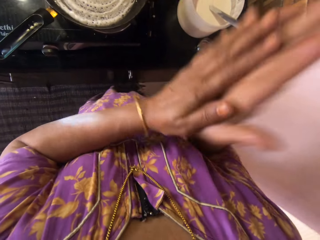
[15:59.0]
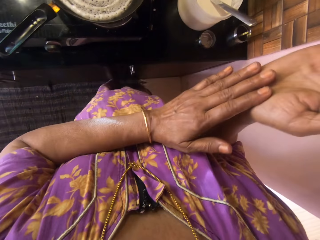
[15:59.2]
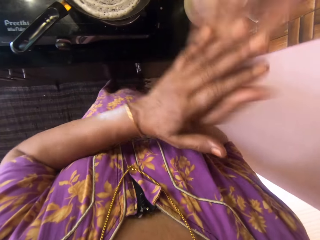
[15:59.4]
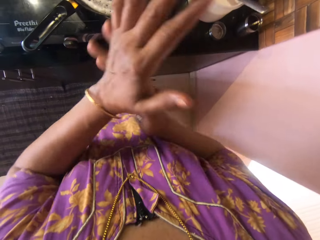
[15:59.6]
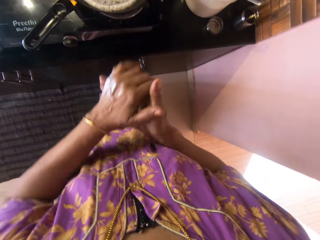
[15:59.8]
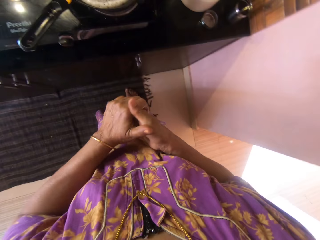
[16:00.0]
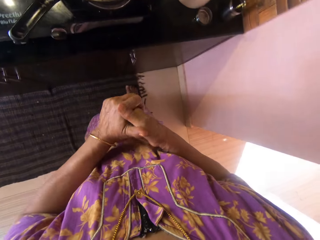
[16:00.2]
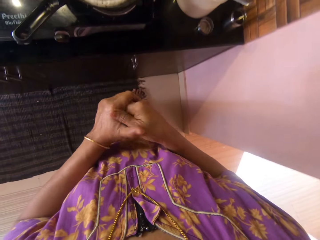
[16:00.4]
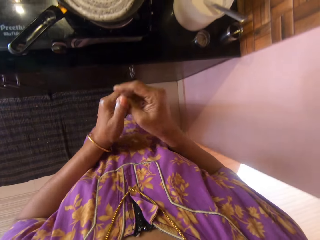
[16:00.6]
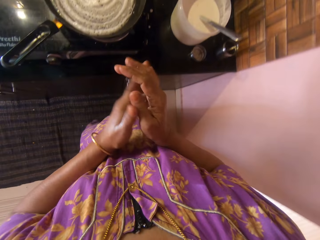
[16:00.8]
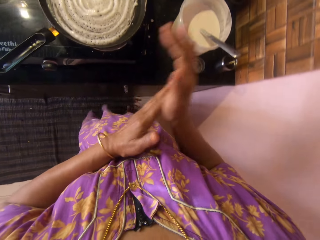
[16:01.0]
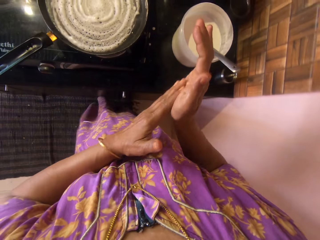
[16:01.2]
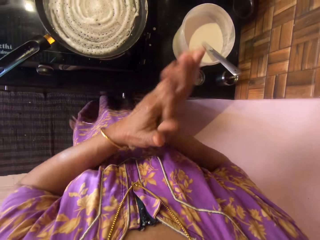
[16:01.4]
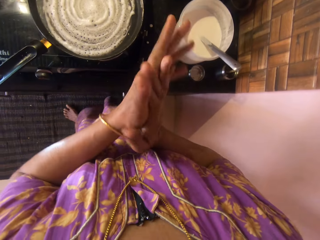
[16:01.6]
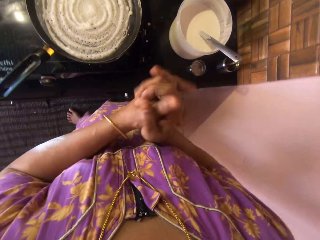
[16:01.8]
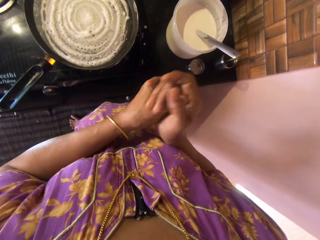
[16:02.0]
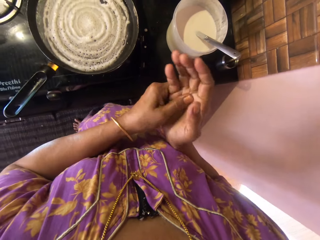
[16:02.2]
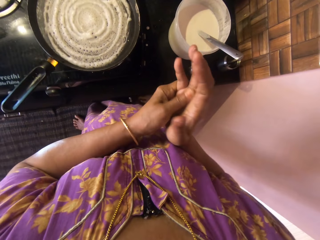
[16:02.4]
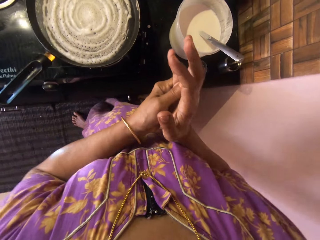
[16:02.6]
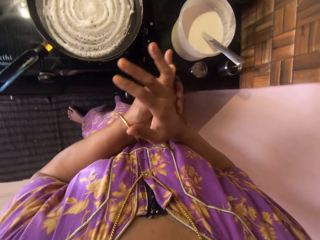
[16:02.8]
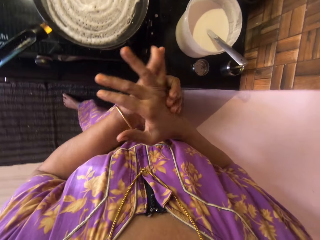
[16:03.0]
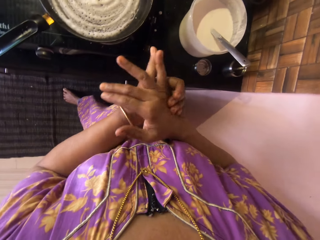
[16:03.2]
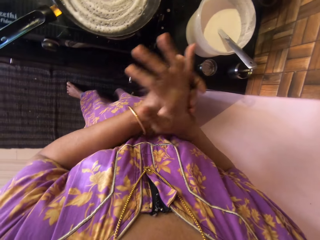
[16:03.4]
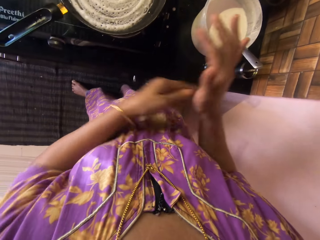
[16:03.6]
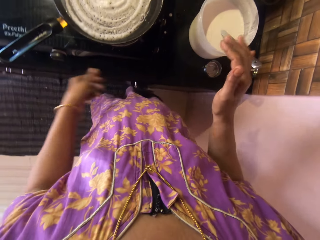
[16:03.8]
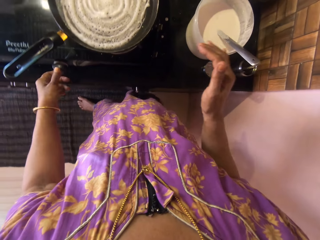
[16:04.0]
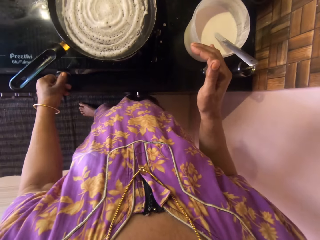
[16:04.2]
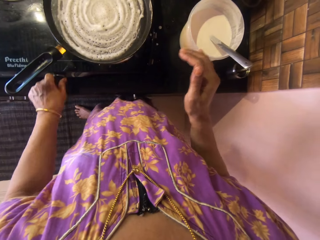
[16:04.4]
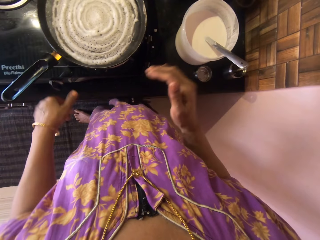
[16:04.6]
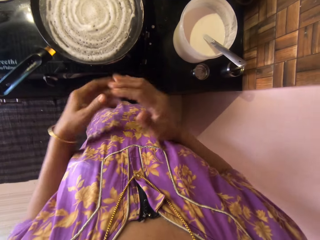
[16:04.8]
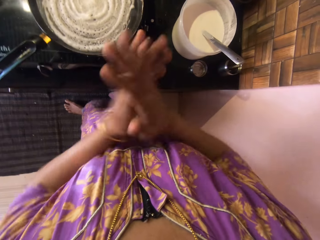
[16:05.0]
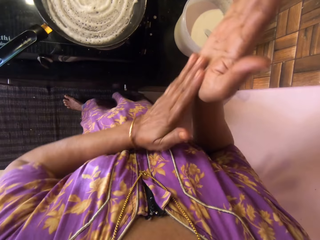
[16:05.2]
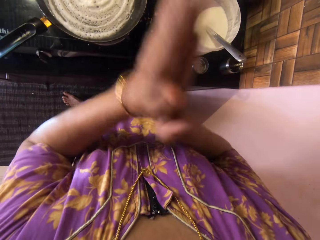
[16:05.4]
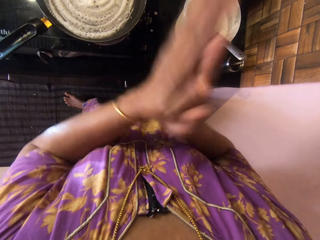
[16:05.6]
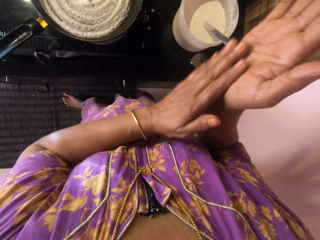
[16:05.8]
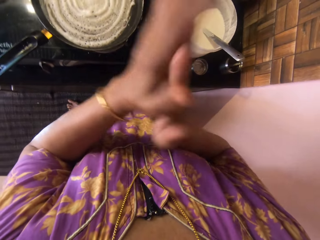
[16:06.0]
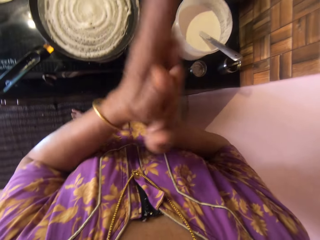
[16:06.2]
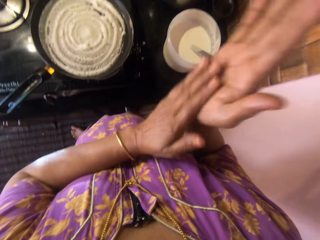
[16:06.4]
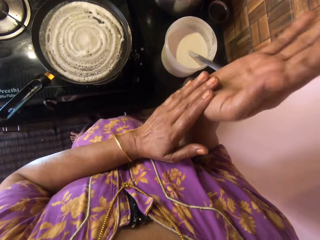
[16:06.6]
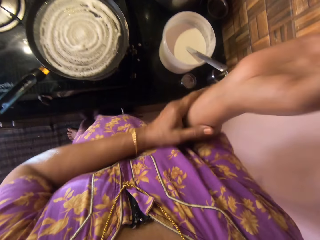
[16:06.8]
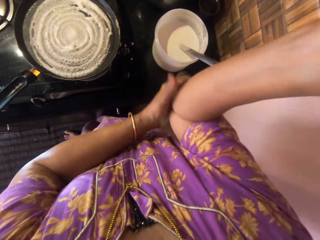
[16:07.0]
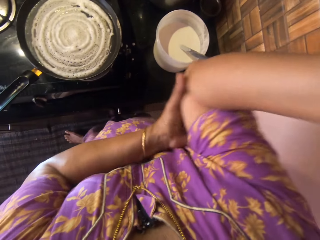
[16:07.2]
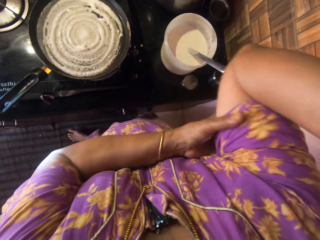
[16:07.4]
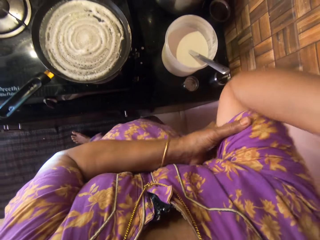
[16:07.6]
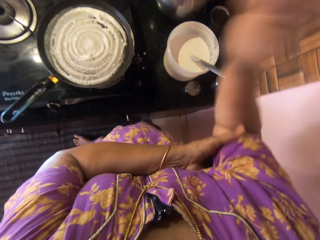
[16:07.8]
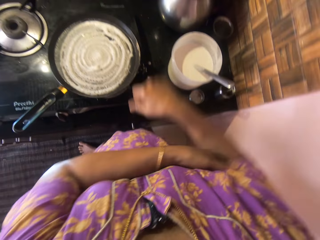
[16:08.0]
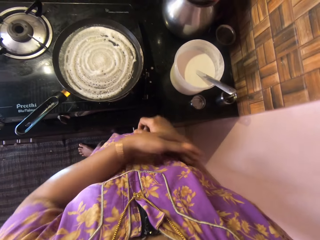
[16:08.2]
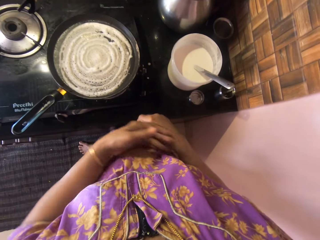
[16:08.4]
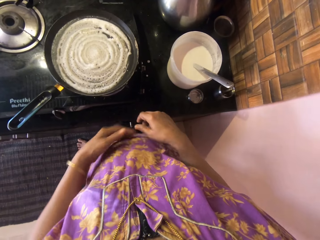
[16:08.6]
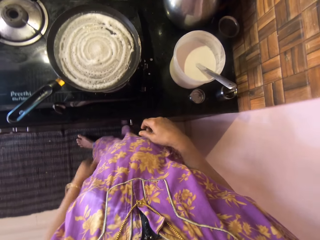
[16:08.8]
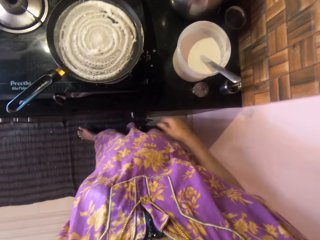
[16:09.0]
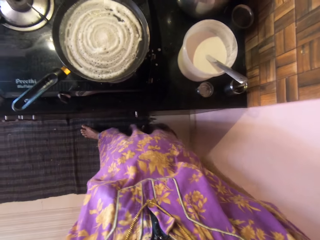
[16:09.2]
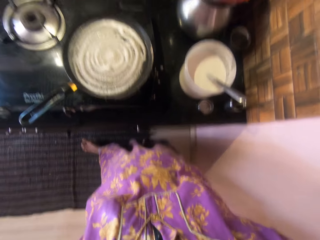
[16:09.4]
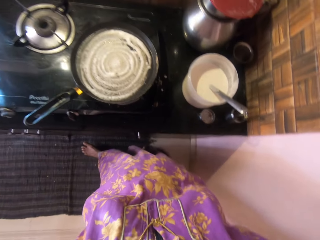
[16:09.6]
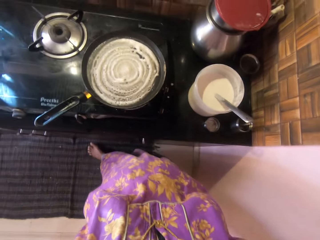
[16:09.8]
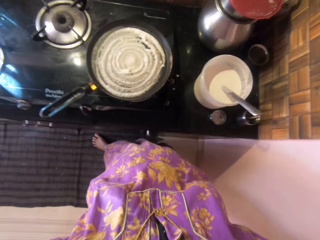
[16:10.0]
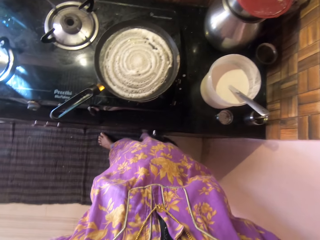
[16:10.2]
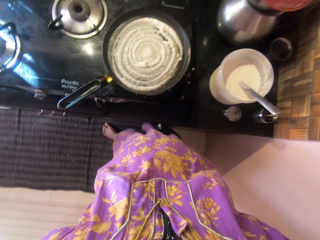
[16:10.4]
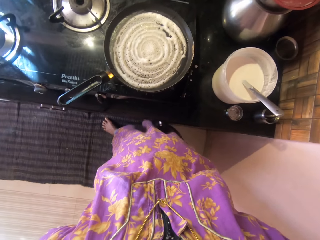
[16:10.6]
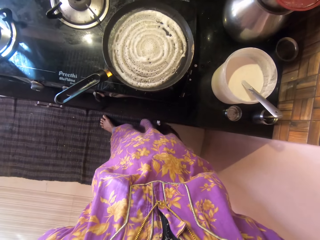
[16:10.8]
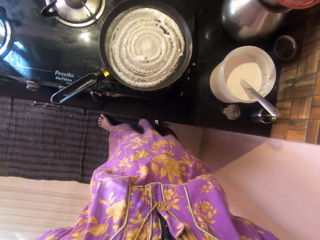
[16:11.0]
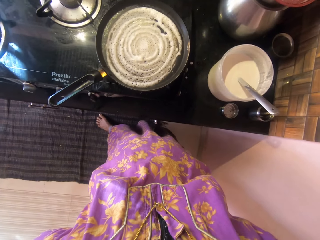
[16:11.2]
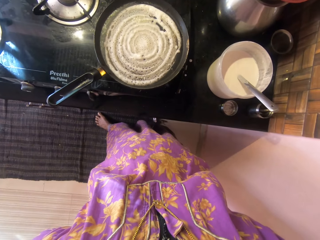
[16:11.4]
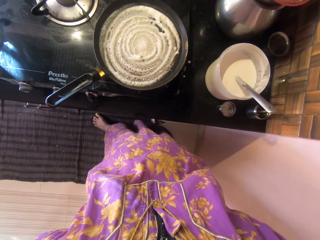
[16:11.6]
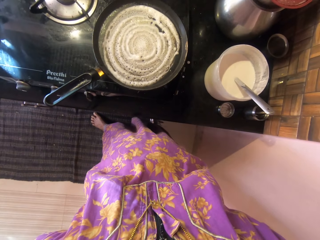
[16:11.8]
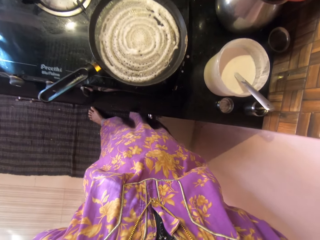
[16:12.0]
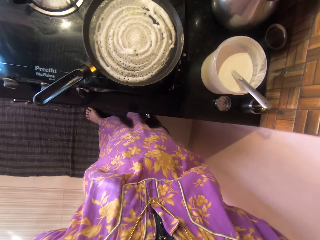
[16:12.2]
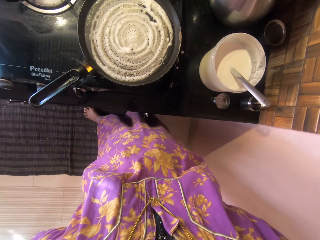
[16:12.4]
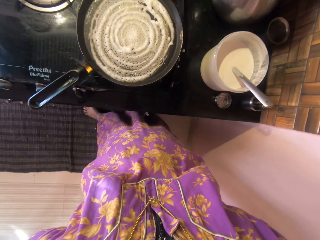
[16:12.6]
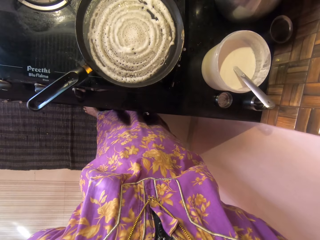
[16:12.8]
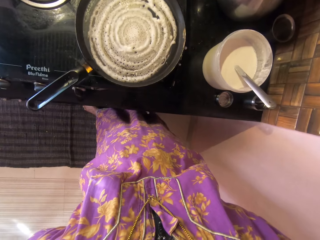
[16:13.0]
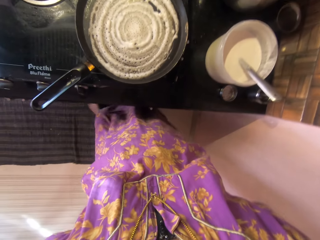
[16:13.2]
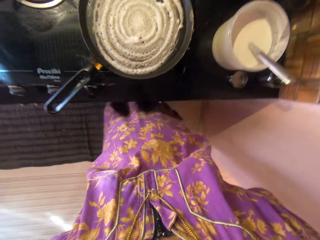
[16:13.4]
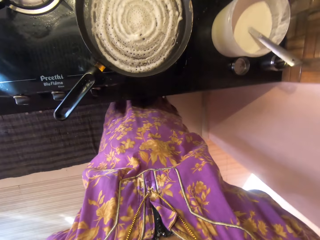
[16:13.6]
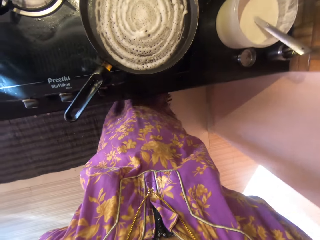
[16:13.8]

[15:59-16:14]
The camera wearer turns the control knob on the cooker with her left hand. She rubs both hands together. She places both hands on her hips.

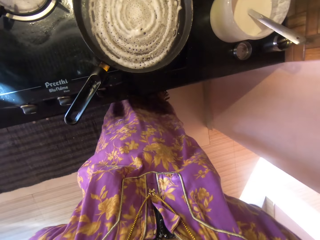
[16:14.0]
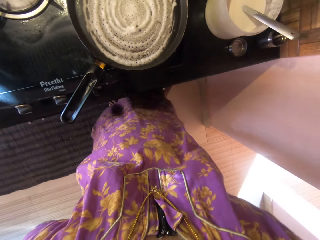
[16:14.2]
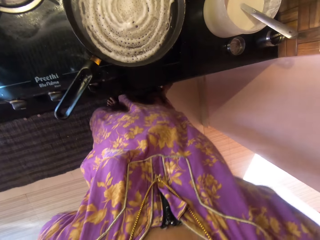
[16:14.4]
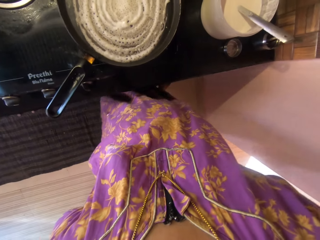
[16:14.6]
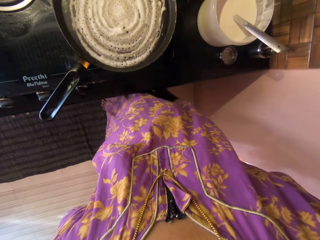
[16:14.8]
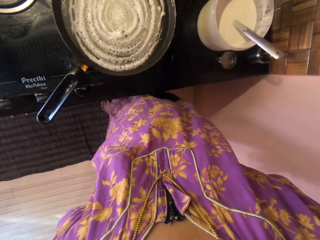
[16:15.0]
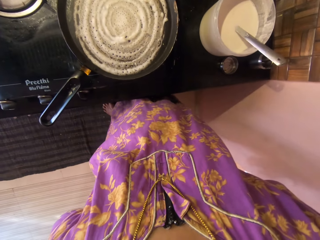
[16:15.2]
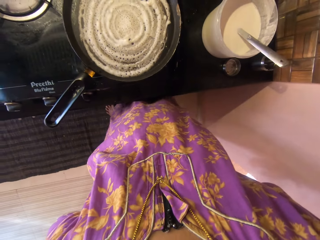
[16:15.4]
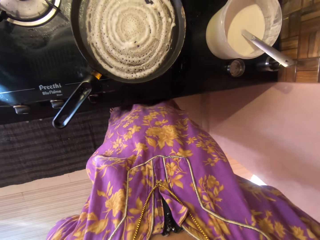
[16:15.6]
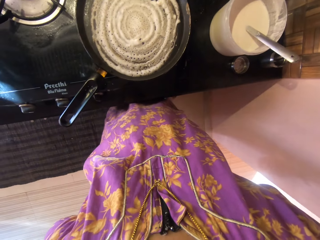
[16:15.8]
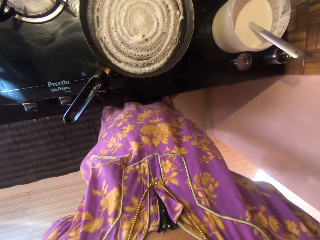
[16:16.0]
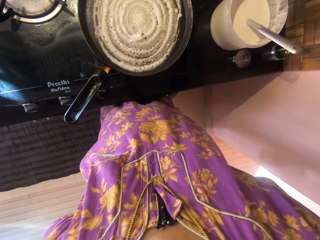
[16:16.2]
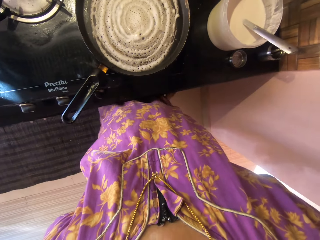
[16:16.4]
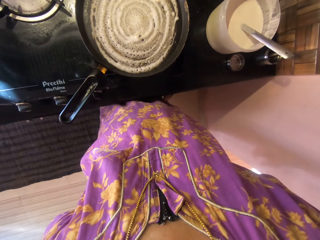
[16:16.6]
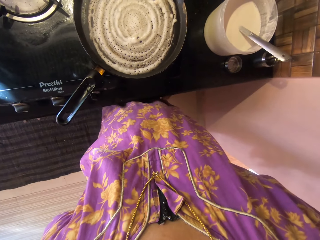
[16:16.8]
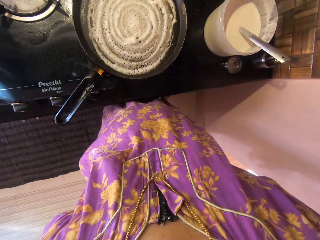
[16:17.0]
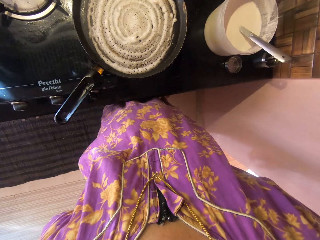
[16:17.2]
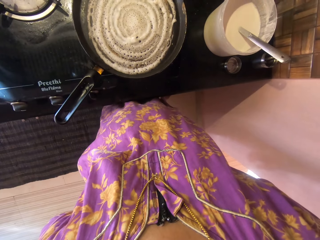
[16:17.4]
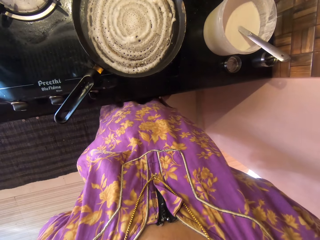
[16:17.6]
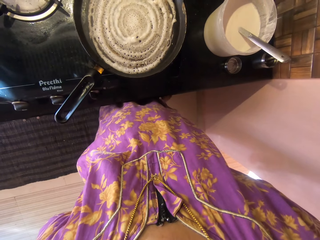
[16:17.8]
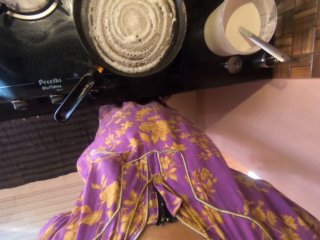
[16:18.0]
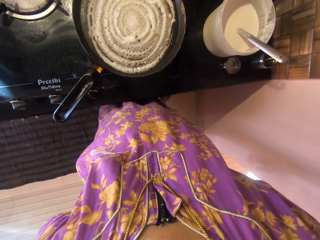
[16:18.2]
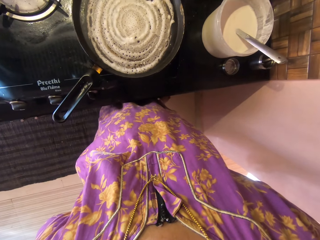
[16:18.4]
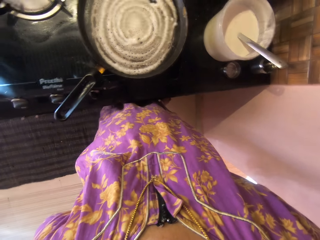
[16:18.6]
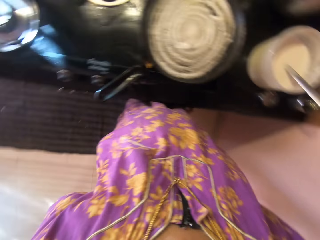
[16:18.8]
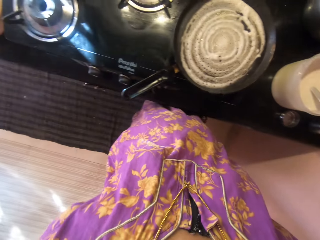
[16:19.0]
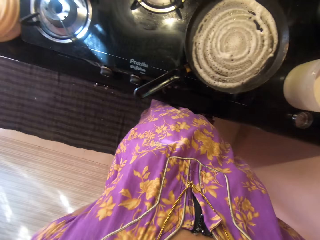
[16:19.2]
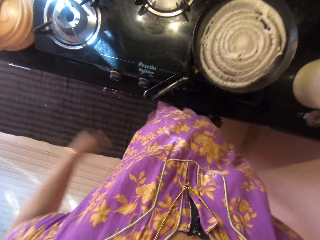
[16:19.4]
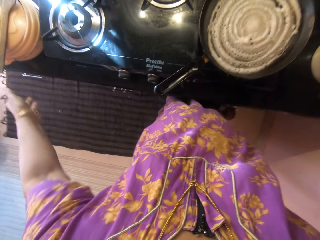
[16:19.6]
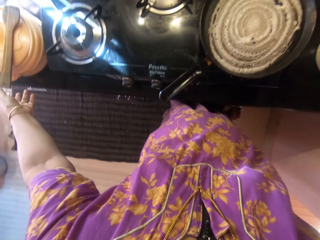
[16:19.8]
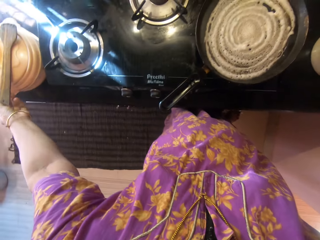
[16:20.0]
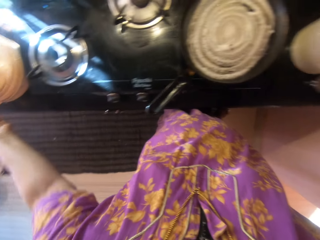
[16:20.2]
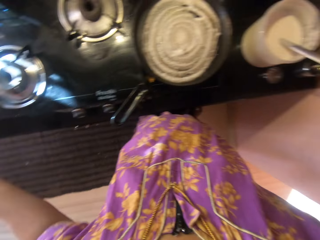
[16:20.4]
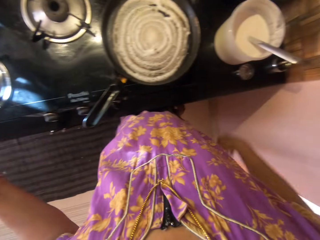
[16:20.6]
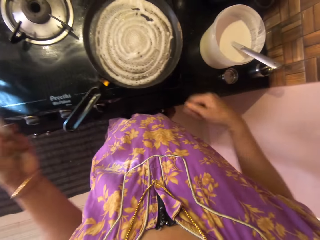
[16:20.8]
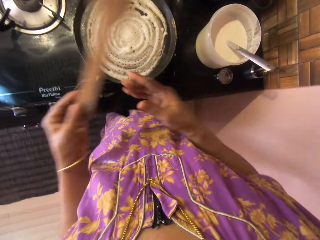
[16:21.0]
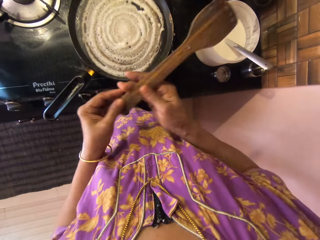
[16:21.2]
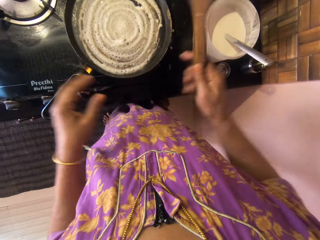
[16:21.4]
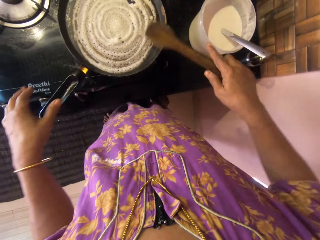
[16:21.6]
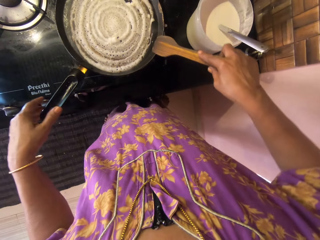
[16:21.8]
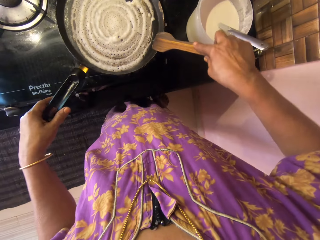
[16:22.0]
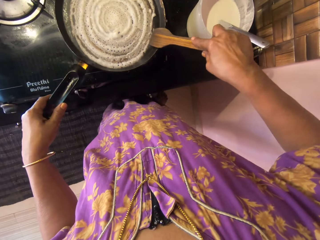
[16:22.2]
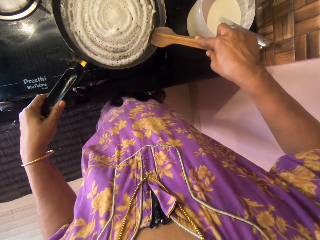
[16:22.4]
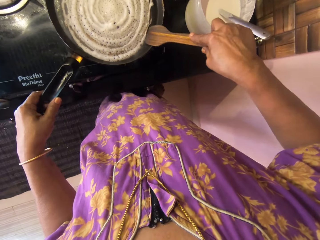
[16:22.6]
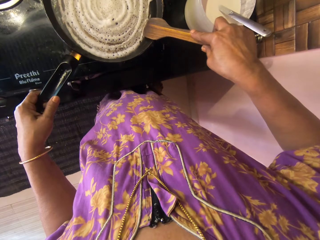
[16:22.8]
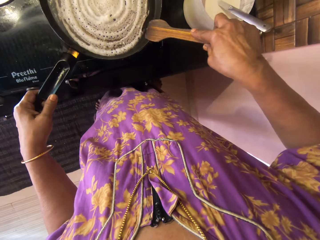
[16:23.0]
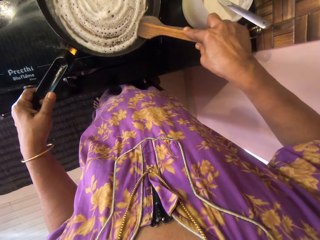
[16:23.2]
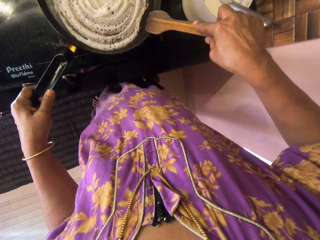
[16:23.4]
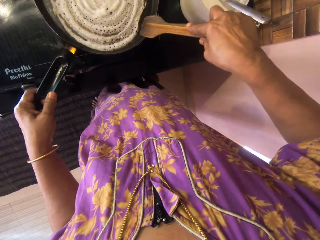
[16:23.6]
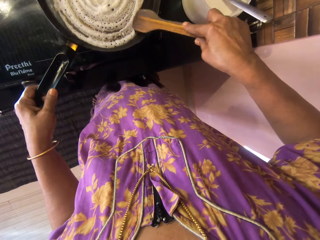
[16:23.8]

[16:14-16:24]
The camera wearer picks up the wooden spatula or spoon from the top of the food flask with her left hand. She passes the wooden spatula to her right hand. She holds the pan handle with her left hand. She uses the wooden spoon to turn the pancake. She adjusts the pancake with the wooden spatula.
